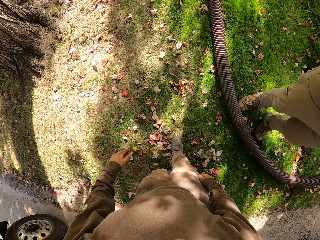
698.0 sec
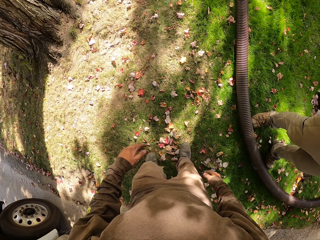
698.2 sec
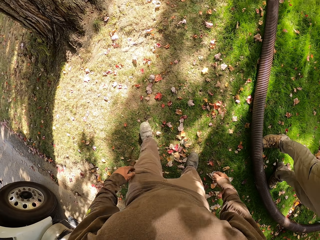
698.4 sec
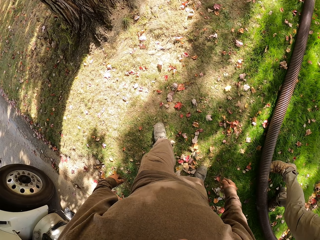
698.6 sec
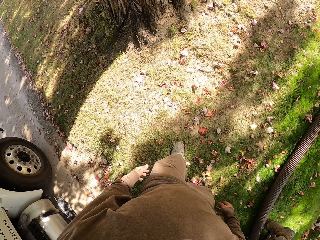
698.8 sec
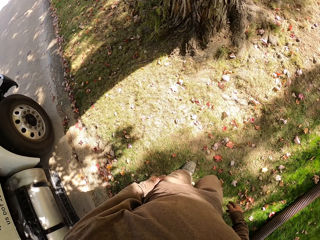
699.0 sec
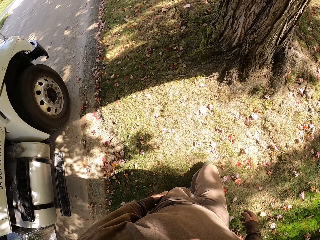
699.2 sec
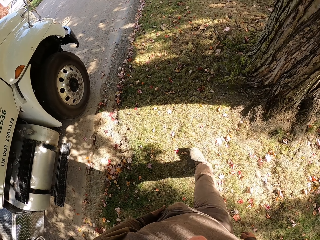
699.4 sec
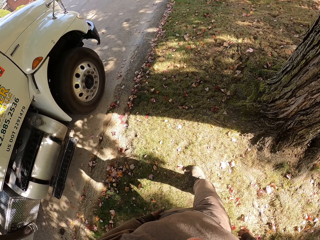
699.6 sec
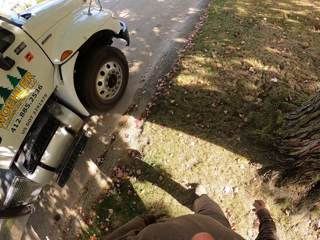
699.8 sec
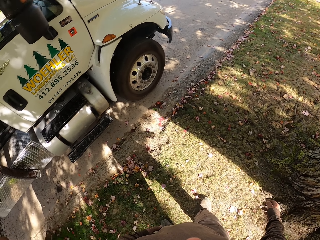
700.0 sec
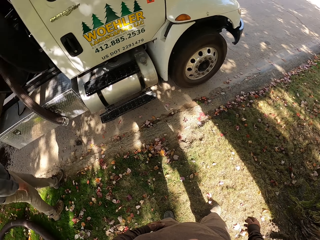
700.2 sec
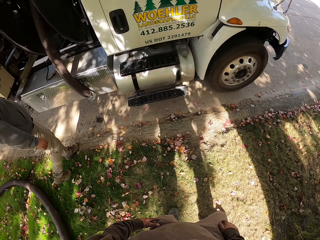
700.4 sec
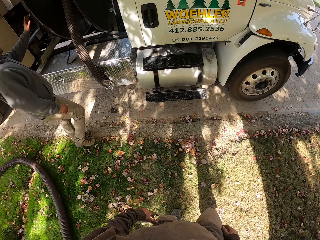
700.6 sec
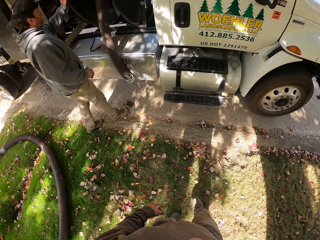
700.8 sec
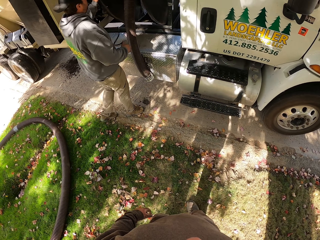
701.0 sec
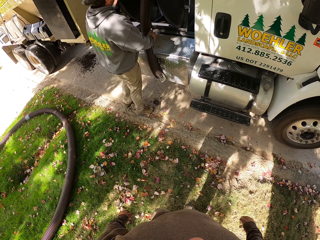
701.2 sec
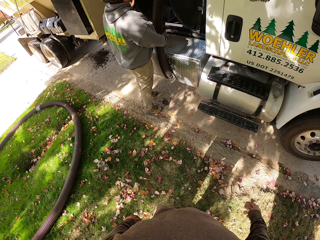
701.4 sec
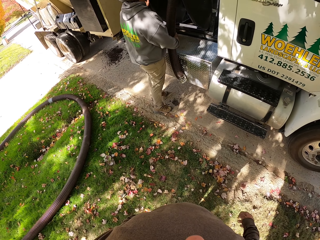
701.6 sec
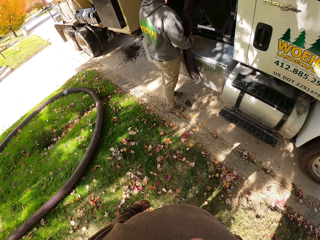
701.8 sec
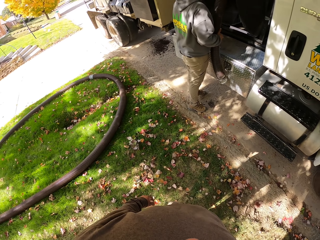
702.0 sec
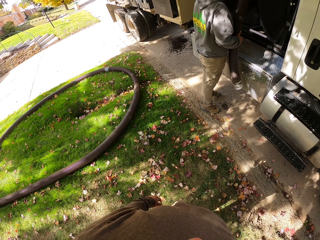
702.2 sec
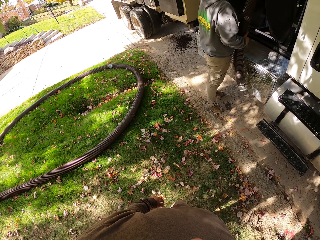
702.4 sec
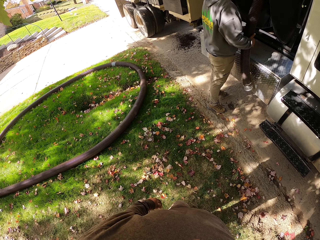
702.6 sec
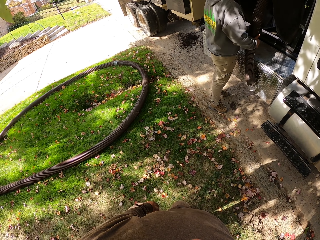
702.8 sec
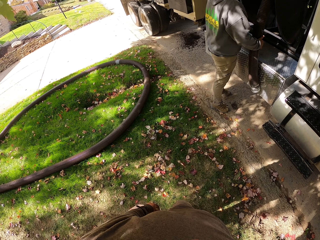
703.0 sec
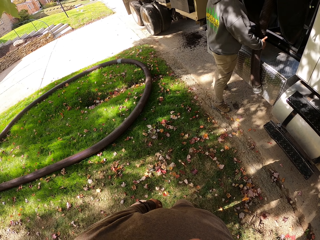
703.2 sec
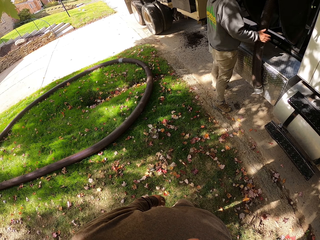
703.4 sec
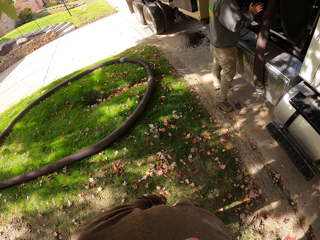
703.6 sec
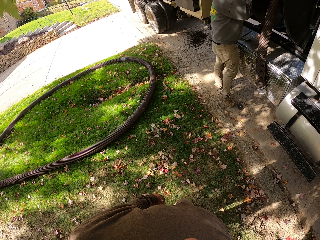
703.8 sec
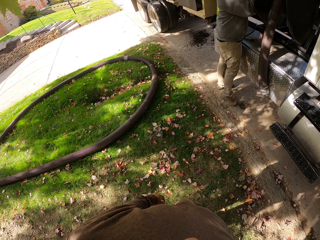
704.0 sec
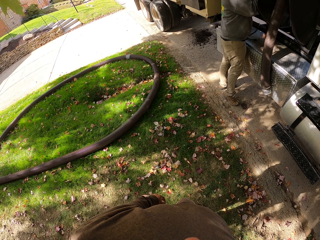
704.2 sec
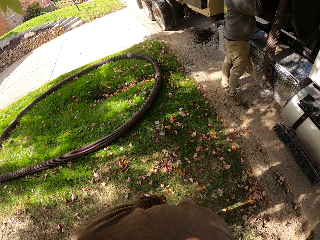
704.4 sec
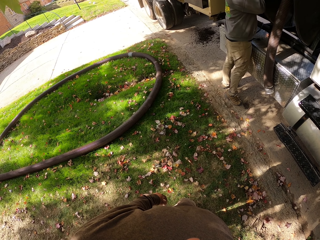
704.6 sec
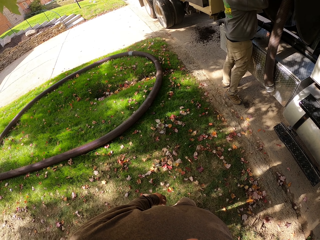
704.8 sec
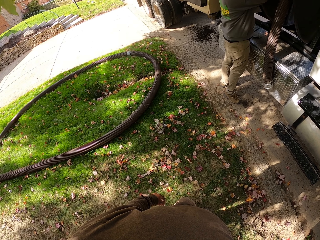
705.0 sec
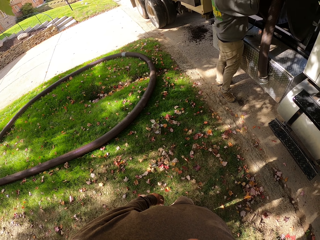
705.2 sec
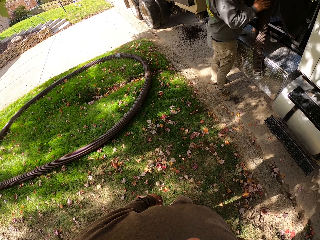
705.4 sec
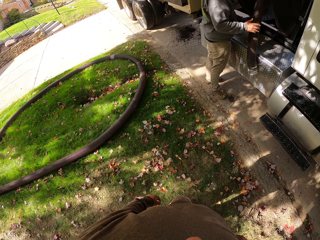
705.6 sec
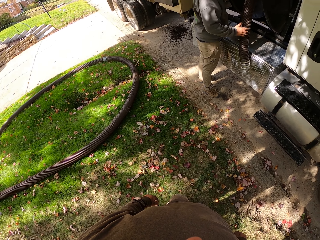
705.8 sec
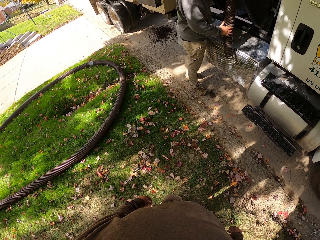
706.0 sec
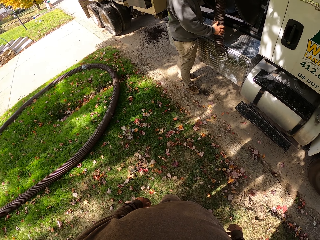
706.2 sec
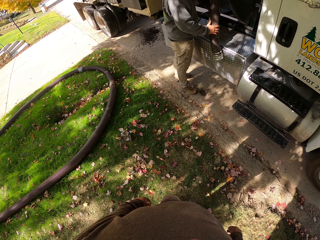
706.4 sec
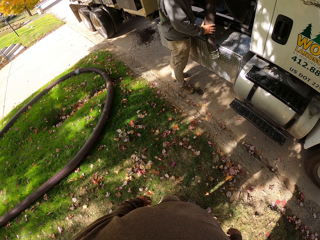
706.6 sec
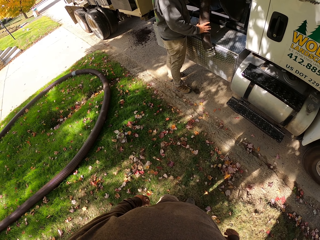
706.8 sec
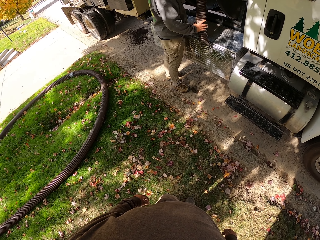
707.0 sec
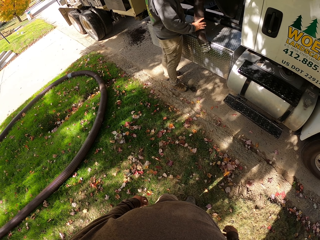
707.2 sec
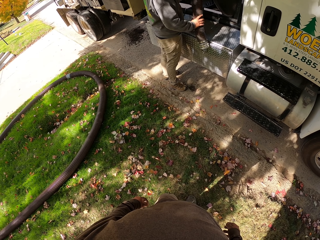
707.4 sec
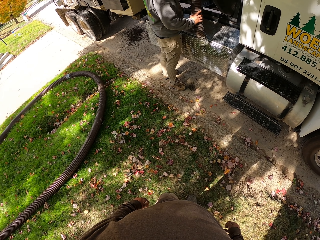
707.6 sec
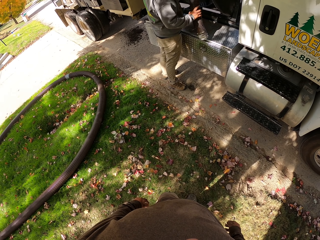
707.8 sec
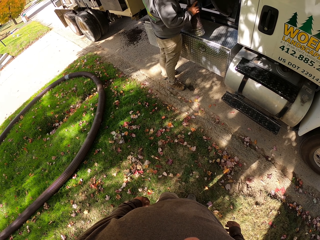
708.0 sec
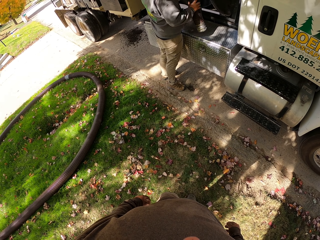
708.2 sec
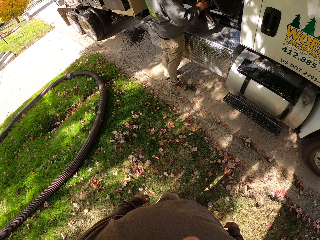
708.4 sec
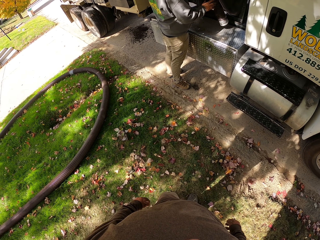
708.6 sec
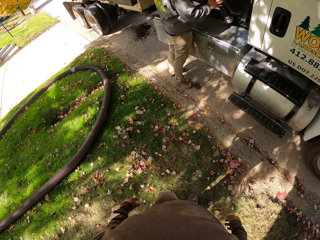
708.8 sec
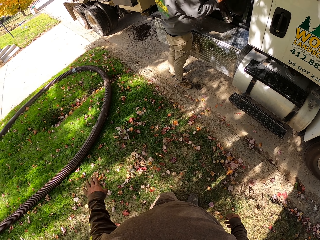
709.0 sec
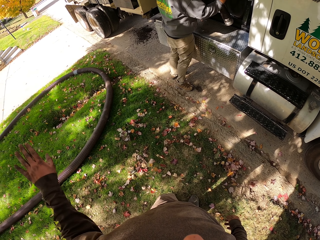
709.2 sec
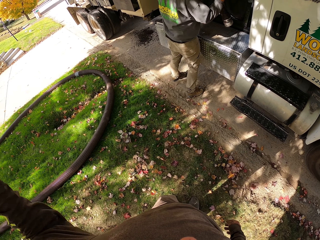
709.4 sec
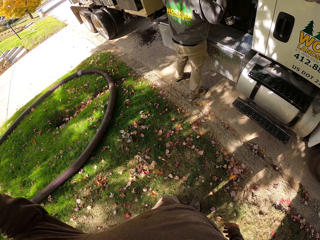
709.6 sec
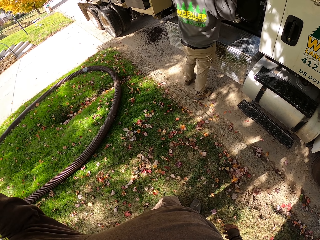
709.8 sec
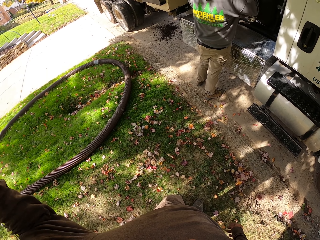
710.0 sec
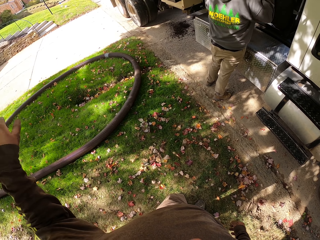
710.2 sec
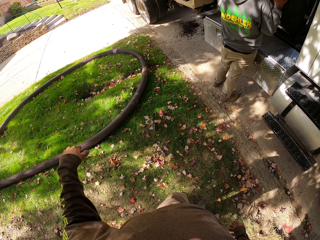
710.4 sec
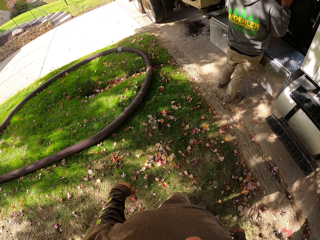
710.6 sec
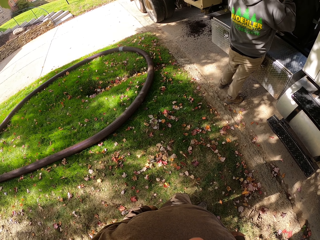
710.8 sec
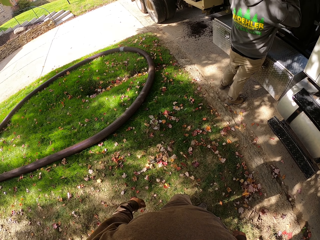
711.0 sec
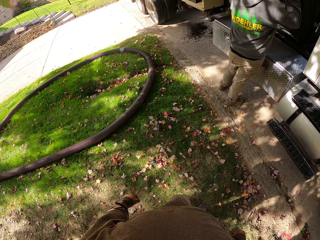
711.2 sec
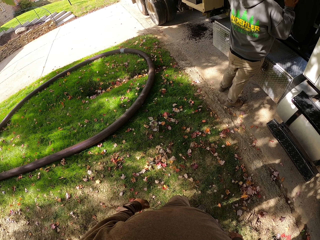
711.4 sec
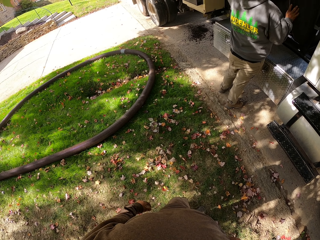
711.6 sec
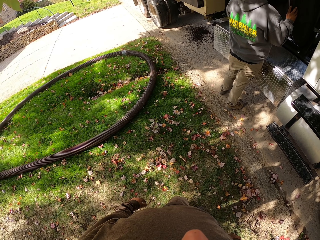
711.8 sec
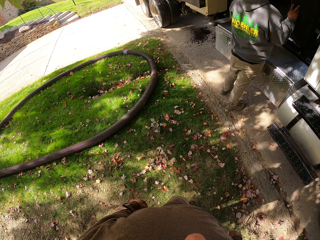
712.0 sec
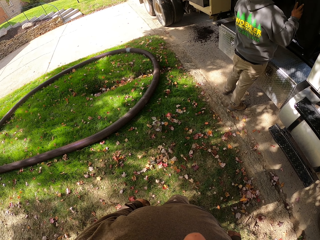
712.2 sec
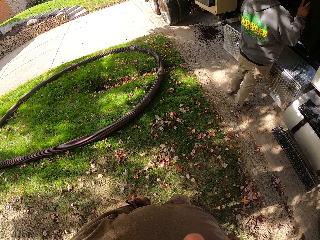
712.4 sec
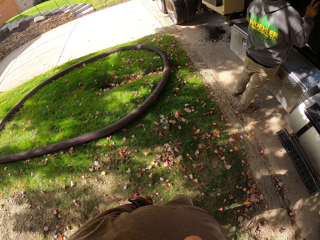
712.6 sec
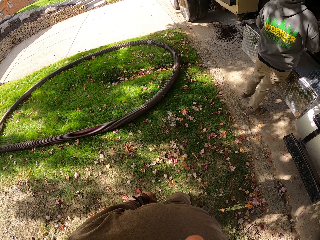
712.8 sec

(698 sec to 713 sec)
The camera wearer walks around the compound. He turns left. A man walks towards the vehicle. The man folds a pipe. The man holds the pipe. The man pushes the pipe. The camera wearer moves his hand.

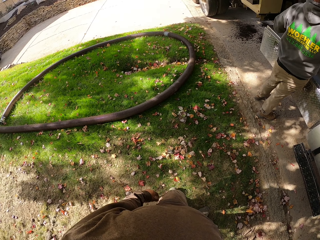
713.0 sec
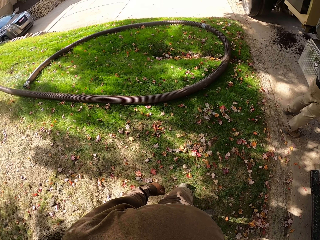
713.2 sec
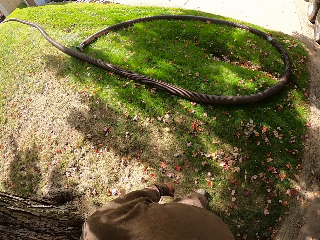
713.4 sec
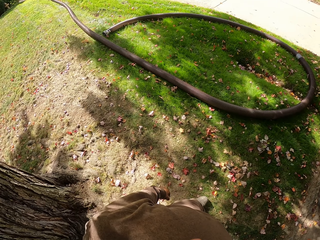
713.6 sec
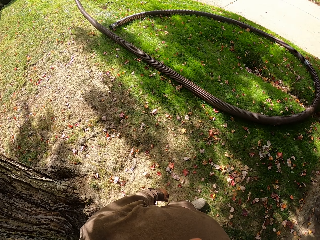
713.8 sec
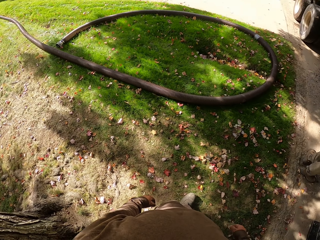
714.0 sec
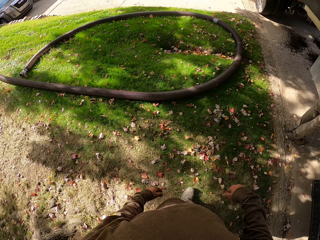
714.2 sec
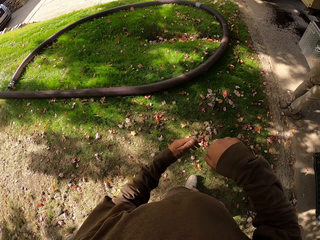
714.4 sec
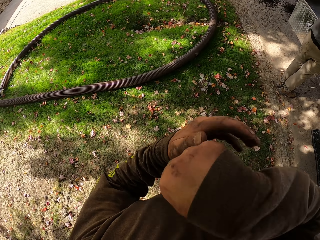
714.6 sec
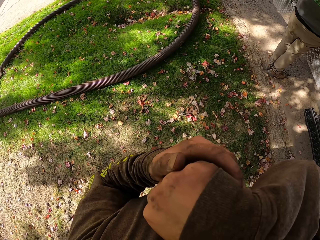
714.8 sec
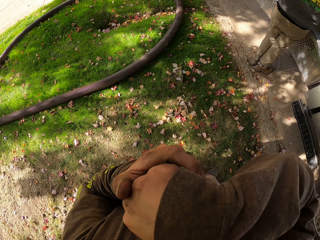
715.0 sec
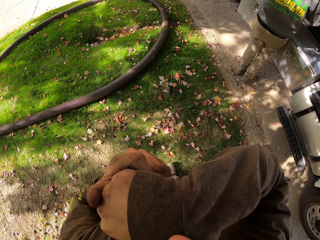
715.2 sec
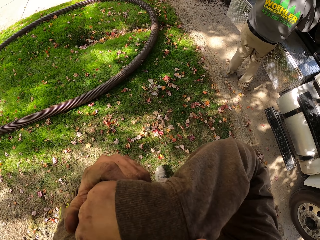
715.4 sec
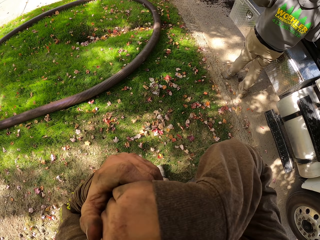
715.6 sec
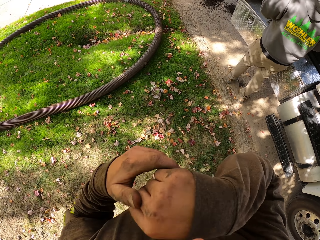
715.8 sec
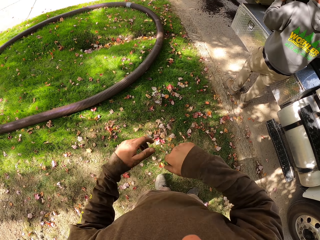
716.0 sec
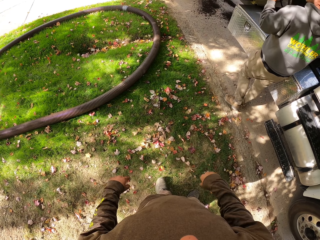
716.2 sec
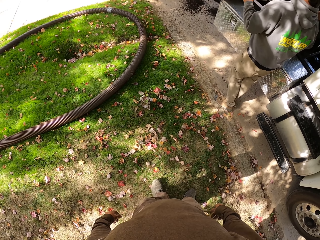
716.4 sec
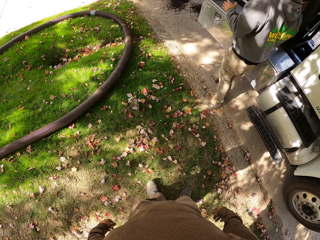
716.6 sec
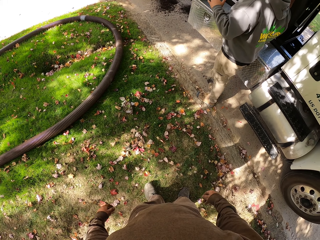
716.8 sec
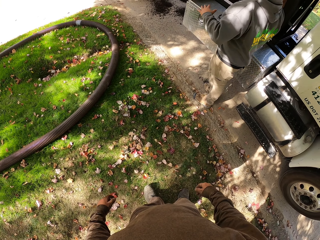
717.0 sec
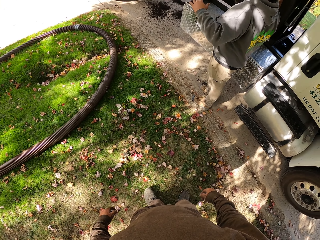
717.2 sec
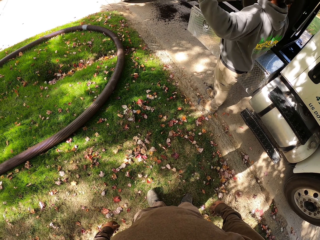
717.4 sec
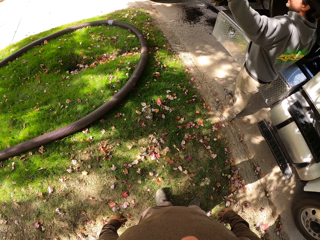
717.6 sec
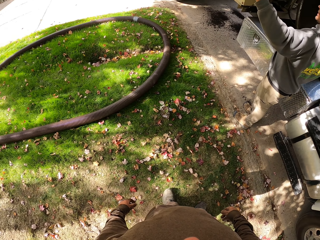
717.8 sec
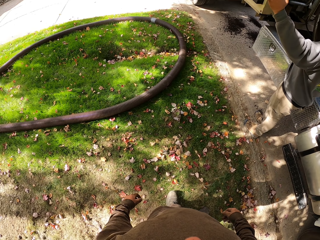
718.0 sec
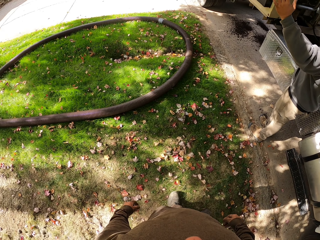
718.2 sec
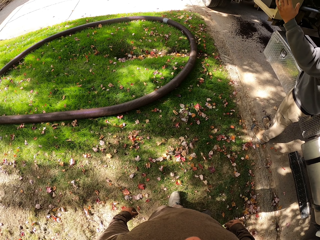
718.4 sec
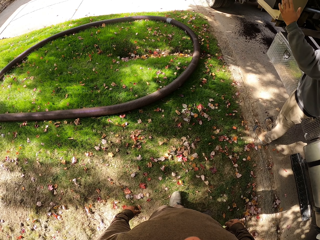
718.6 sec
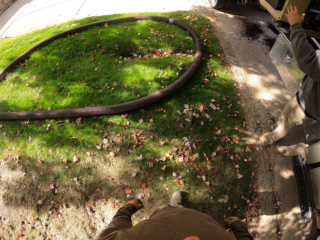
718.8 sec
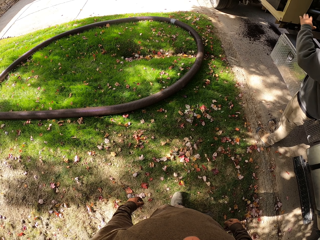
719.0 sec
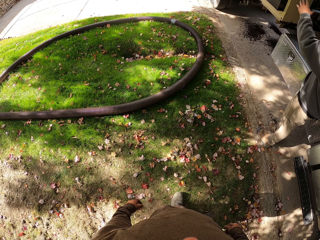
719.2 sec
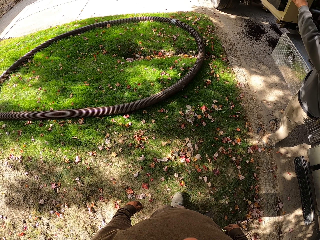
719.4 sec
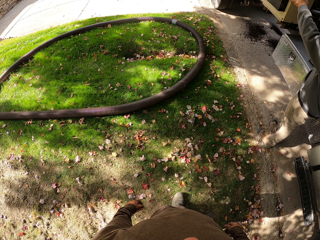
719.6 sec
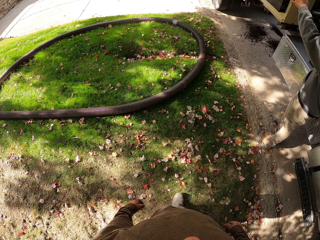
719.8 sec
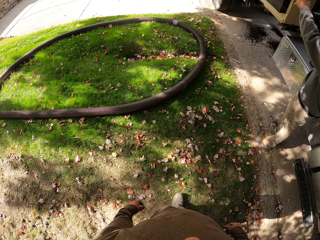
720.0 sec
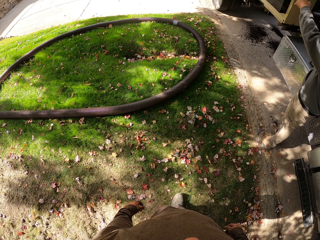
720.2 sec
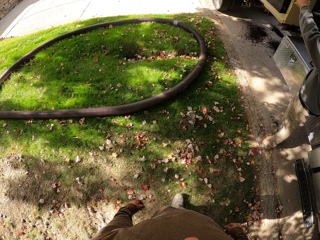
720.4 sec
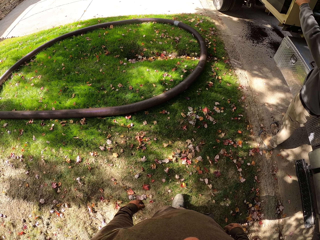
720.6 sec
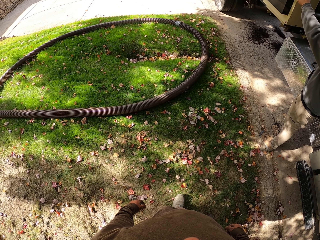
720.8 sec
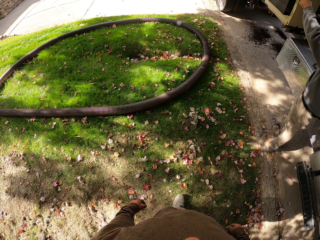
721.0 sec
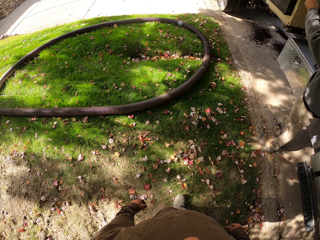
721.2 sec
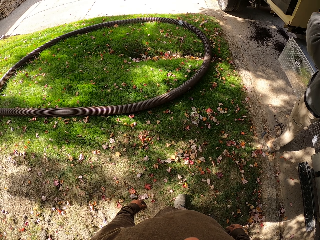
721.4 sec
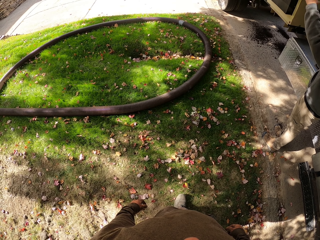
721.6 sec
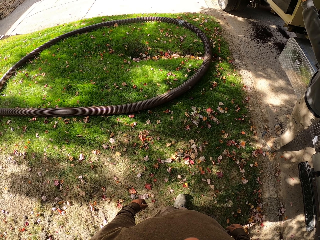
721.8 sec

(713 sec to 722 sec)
The camera wearer looks around. He turns left. He folds his hands. He wipes his face with his hand. A man points at something. The man talks to the camera wearer.
